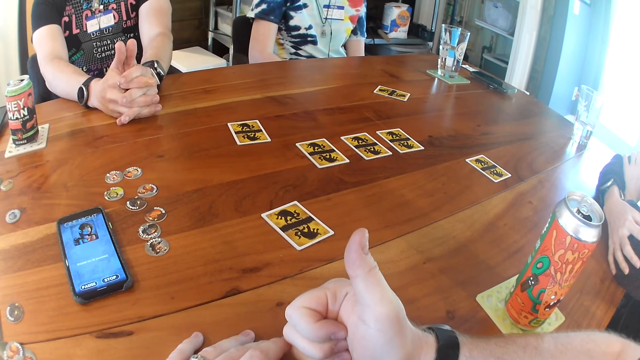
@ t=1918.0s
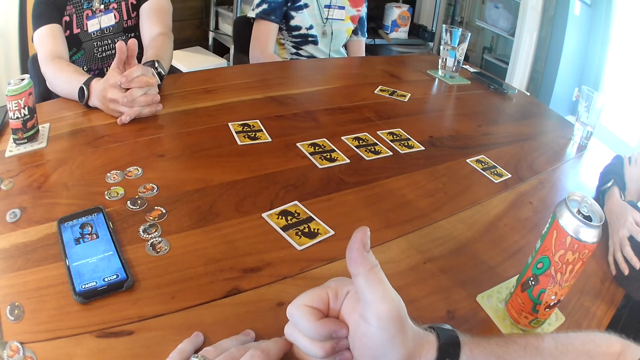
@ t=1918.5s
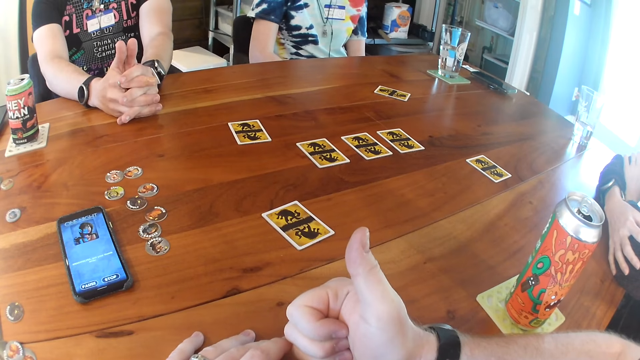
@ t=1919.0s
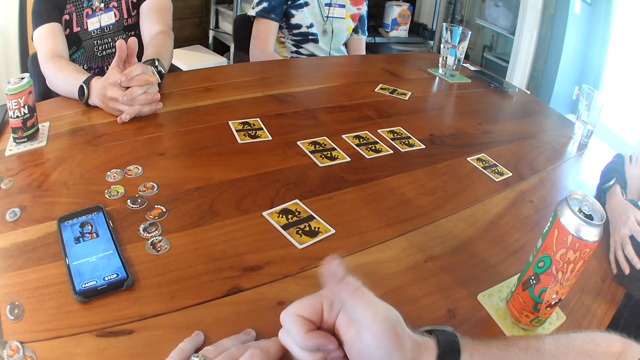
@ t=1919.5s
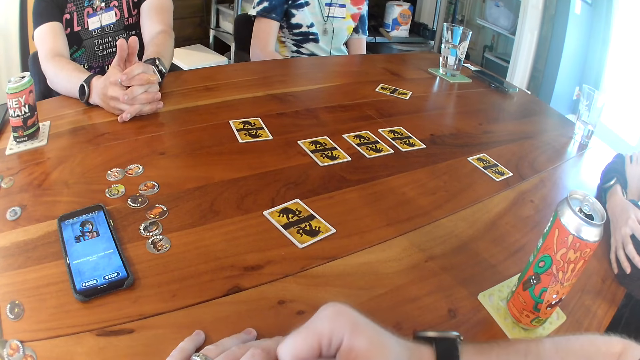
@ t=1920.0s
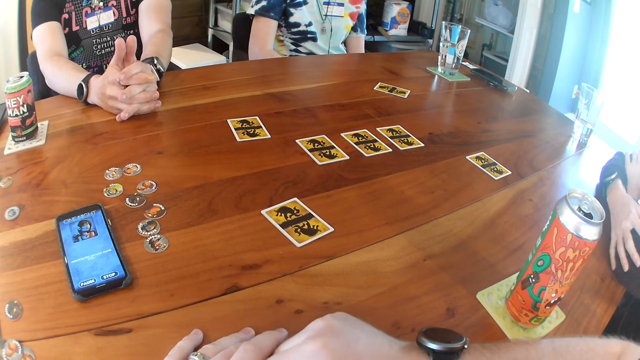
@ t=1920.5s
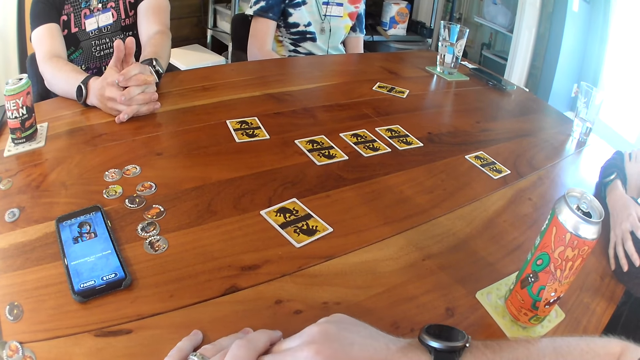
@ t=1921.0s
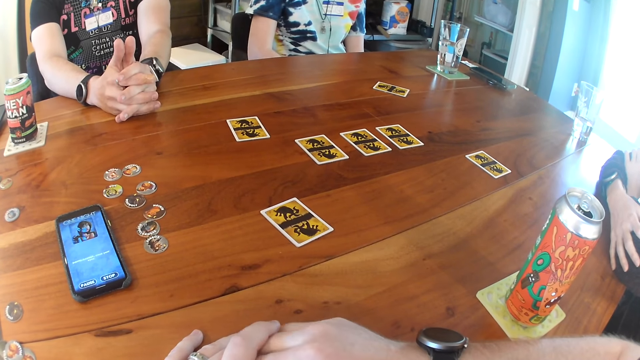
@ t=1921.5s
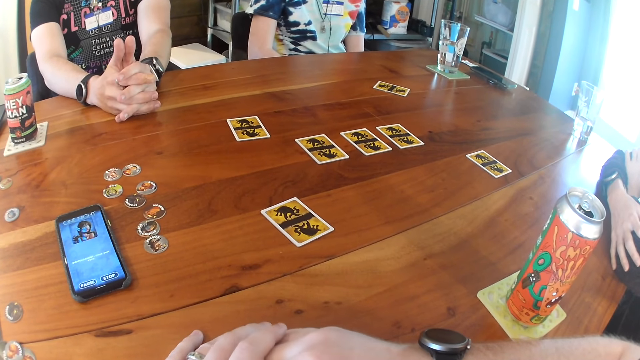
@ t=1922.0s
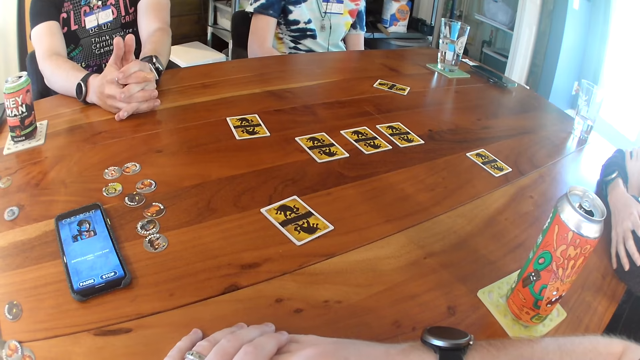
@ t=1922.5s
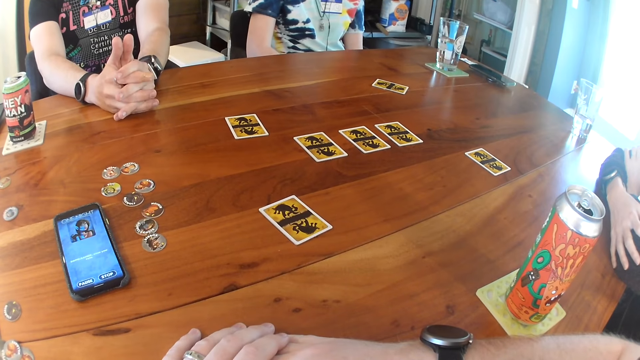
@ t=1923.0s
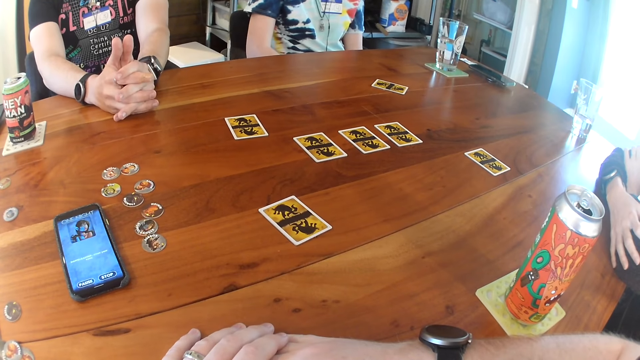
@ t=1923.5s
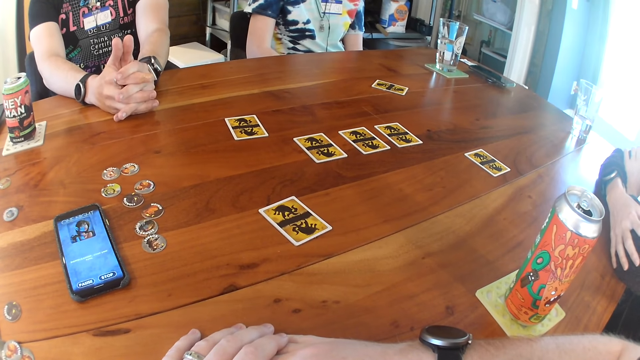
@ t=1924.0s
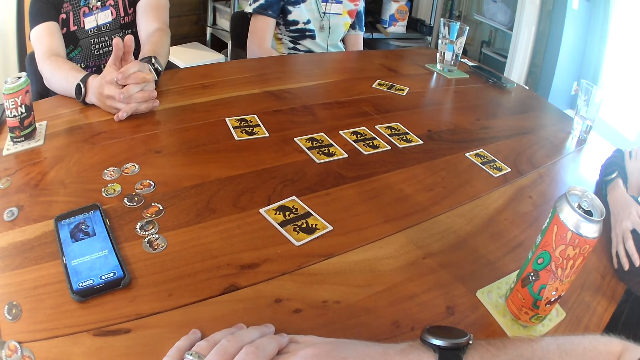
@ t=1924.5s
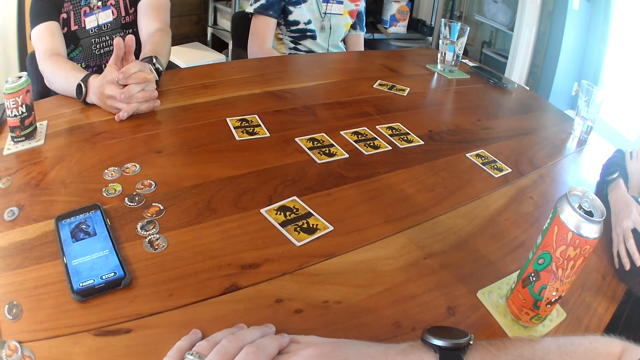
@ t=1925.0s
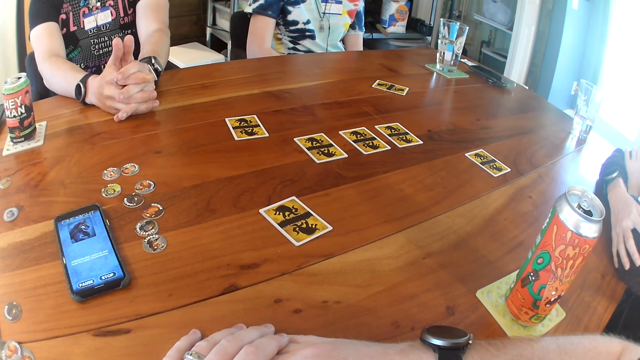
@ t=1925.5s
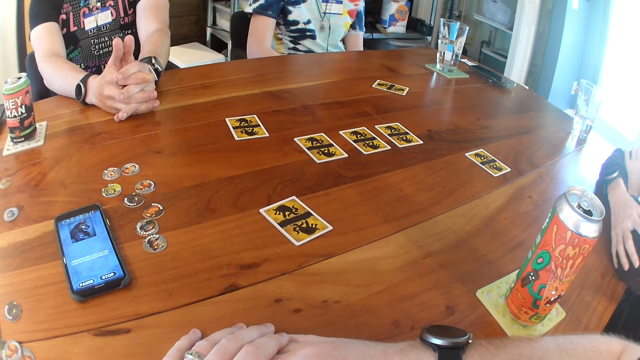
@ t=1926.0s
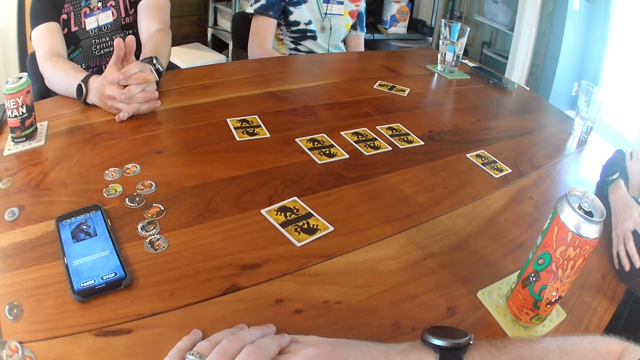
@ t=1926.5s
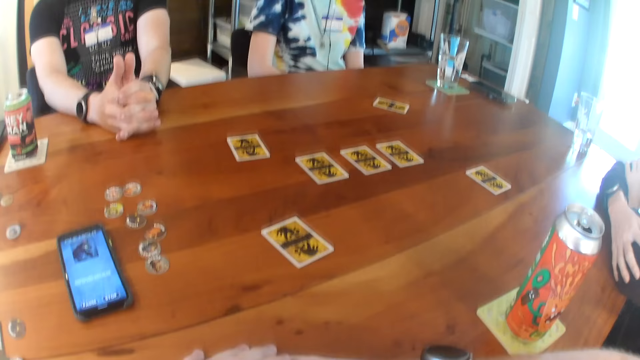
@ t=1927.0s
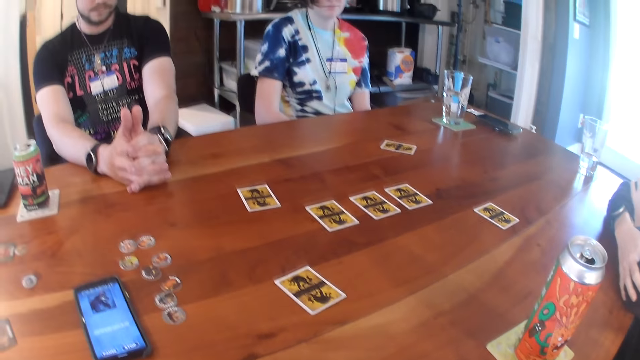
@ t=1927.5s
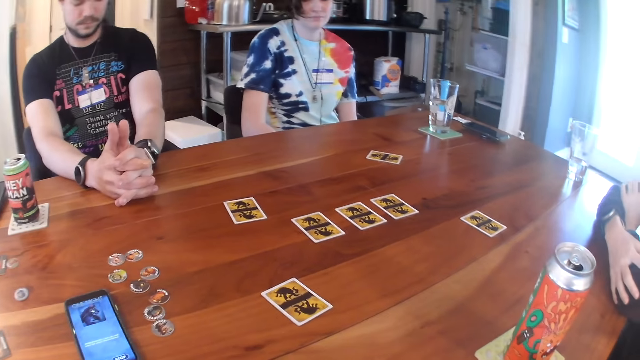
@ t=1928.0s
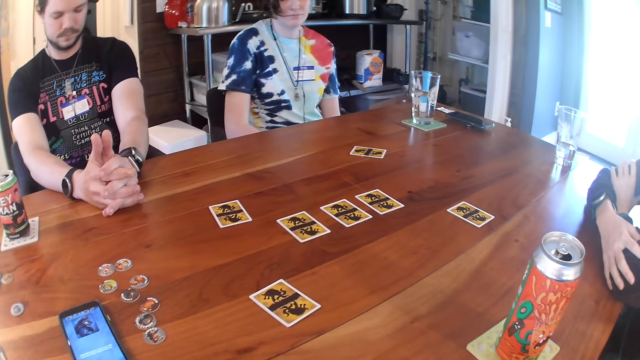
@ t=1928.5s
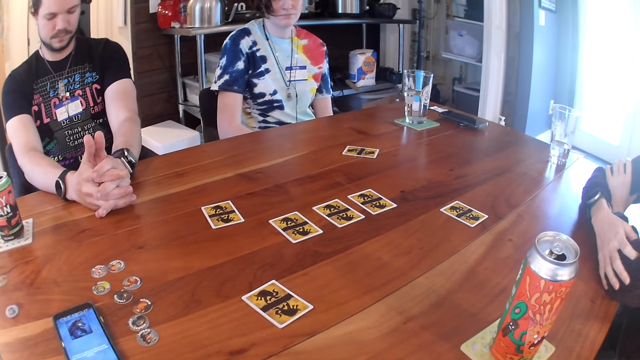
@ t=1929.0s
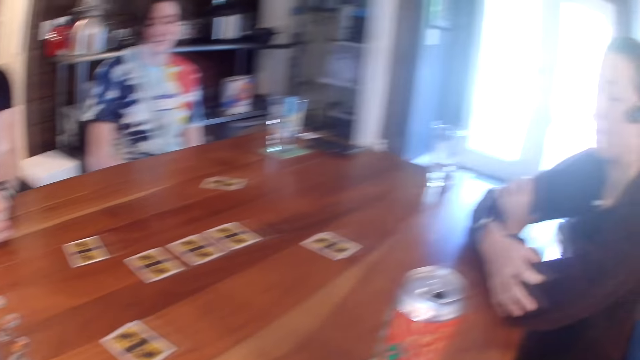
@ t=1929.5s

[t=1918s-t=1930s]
The camera wearer puts the thumb down.

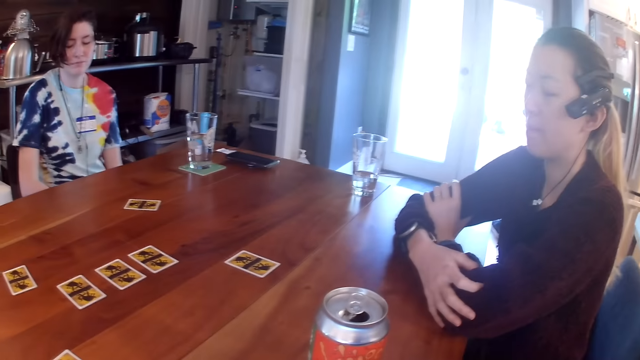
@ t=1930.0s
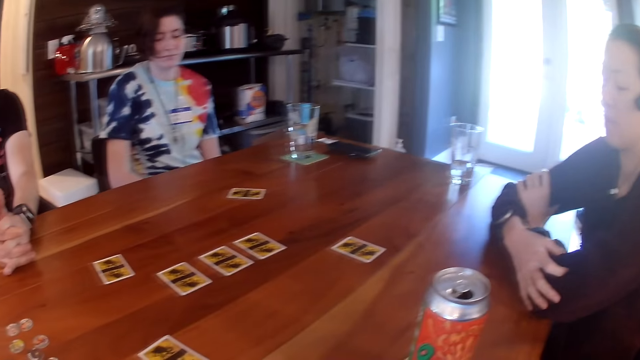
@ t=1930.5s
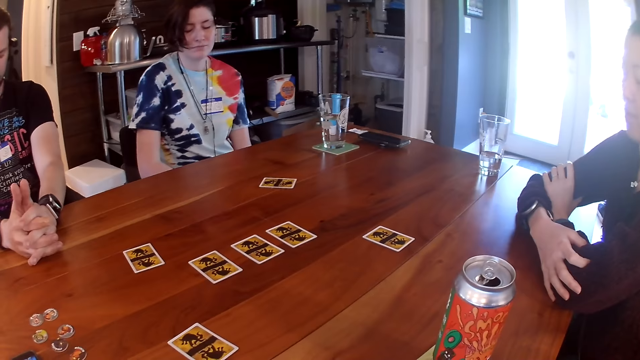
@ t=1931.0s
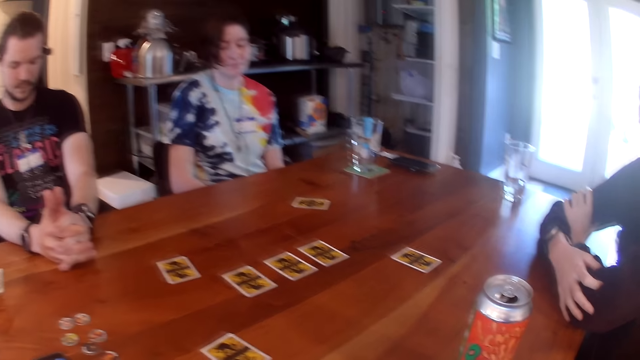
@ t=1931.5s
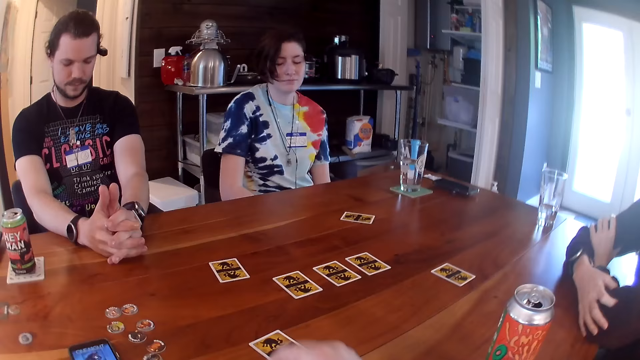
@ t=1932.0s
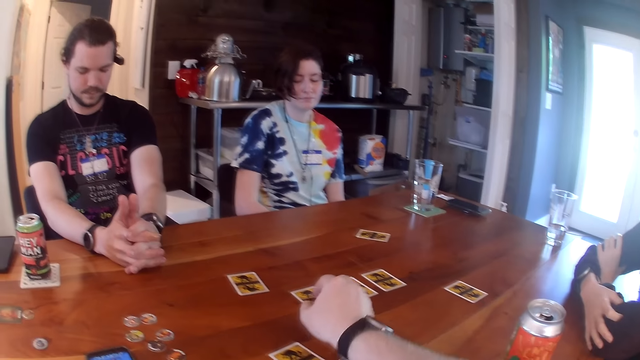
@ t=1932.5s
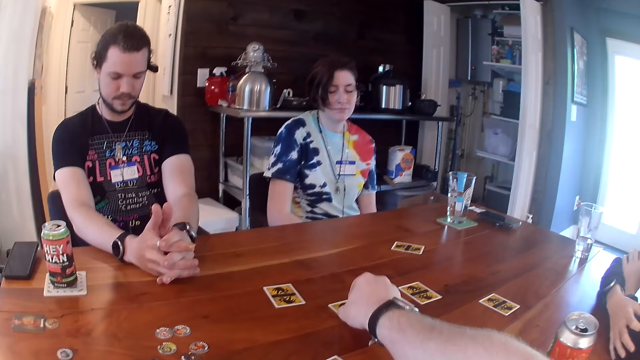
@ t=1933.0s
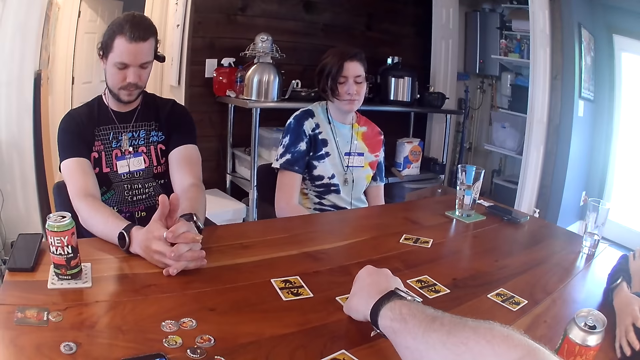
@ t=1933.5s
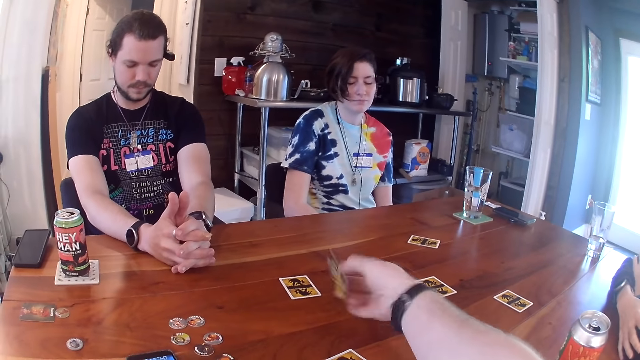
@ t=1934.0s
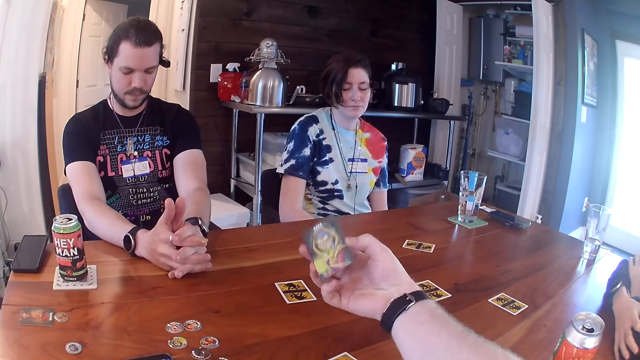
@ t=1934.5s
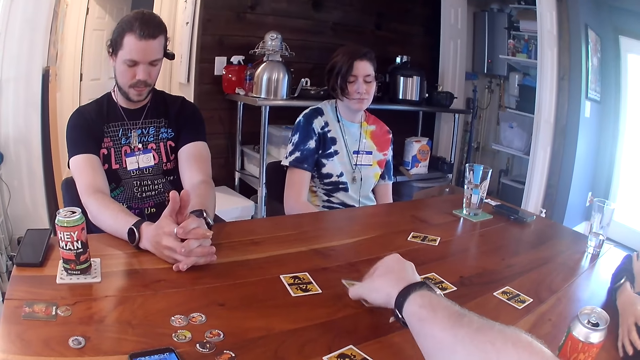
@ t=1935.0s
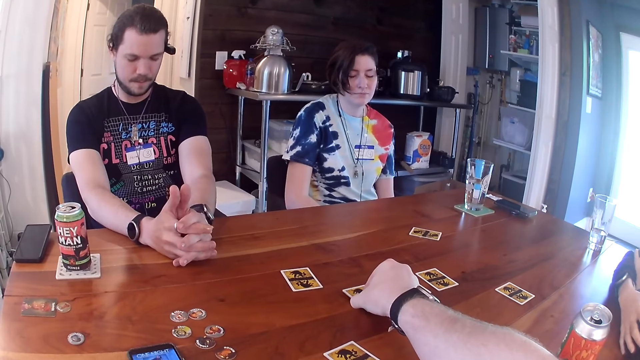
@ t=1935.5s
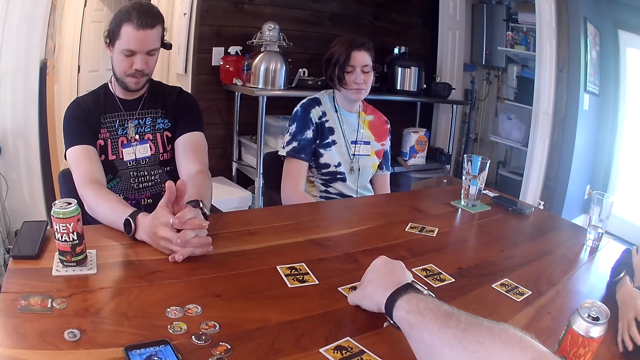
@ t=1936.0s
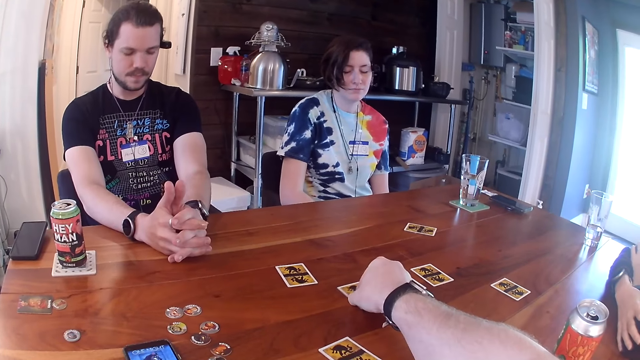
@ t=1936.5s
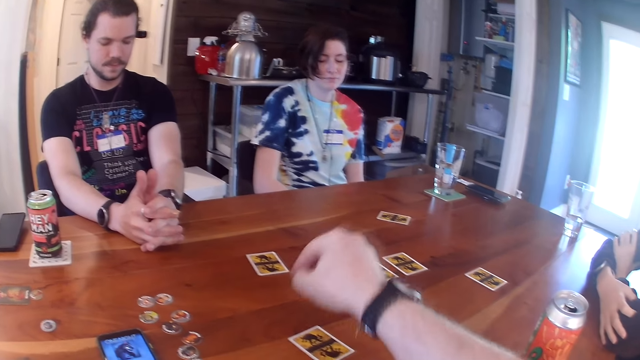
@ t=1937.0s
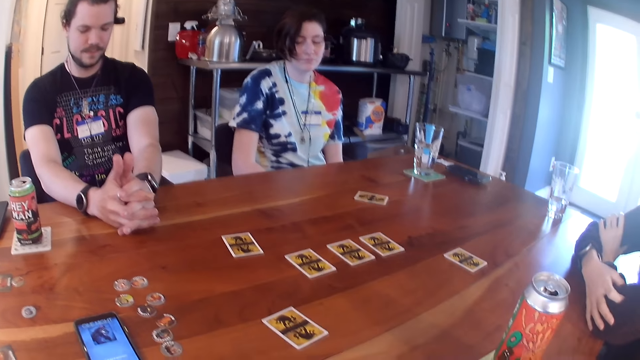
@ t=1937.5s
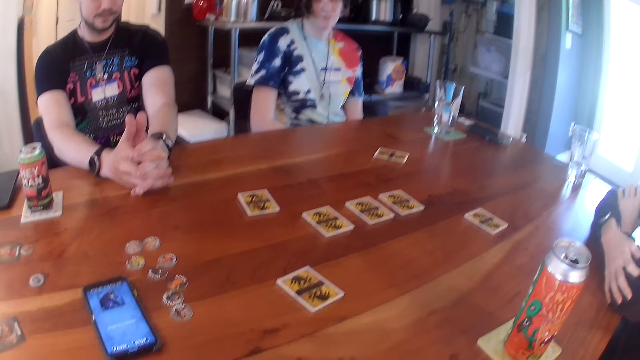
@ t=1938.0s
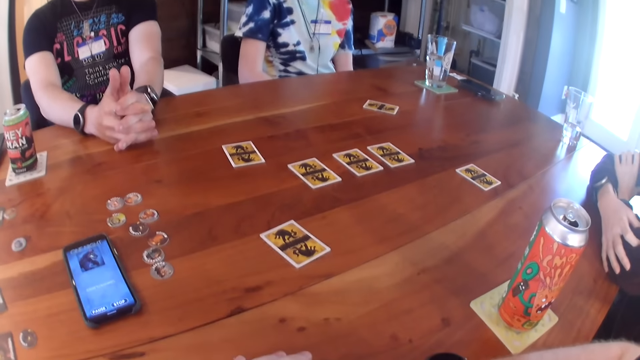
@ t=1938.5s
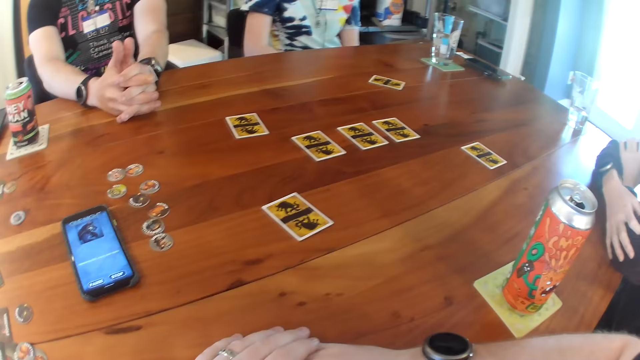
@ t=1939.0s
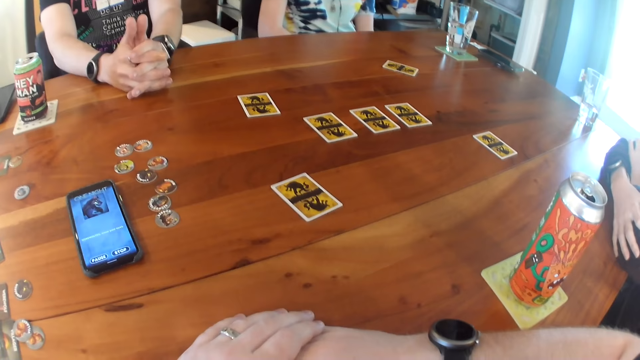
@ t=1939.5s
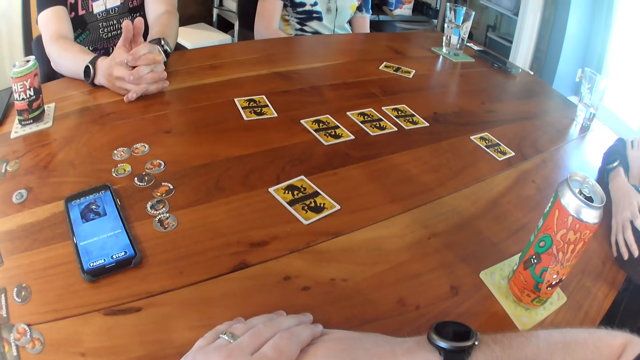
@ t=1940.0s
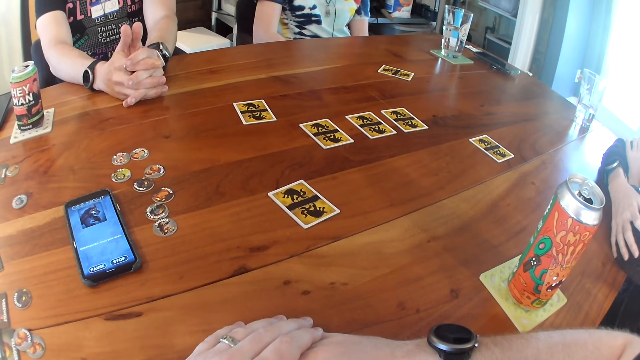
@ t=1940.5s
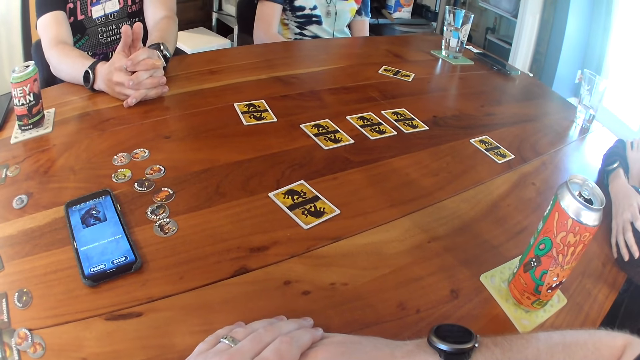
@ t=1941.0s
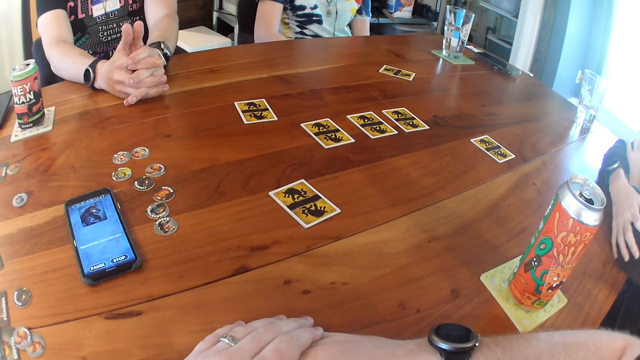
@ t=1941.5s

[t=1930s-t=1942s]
The camera wearer picks up a card on the table with his right hand. He drops the card back to the table.
